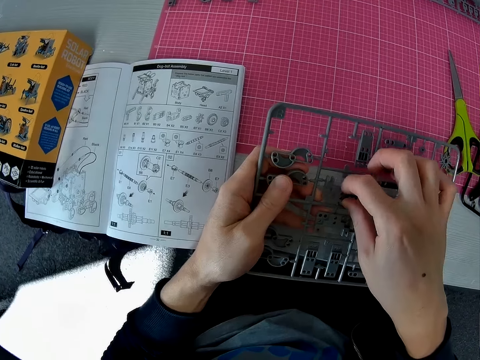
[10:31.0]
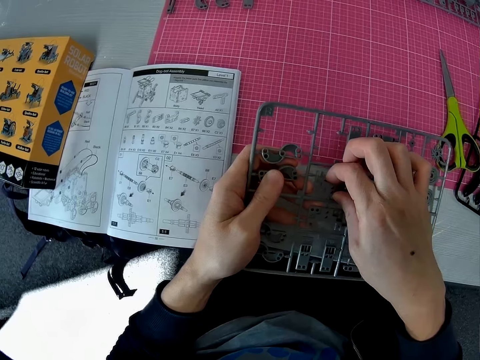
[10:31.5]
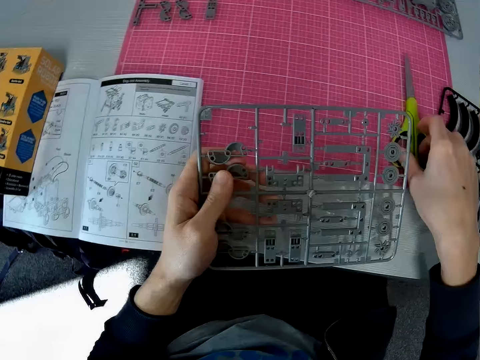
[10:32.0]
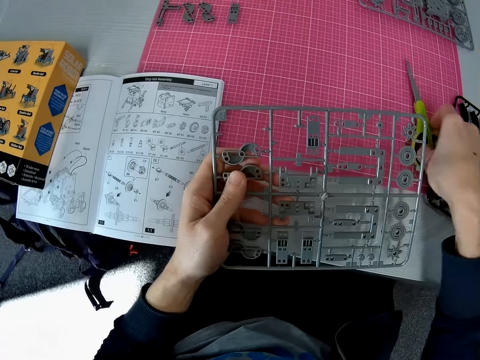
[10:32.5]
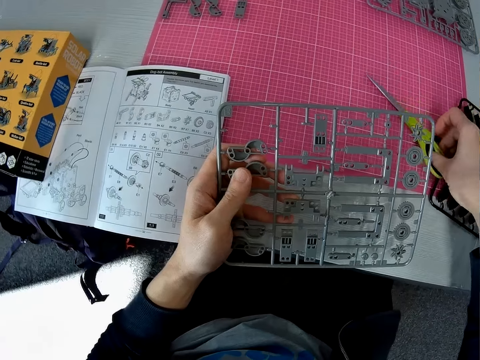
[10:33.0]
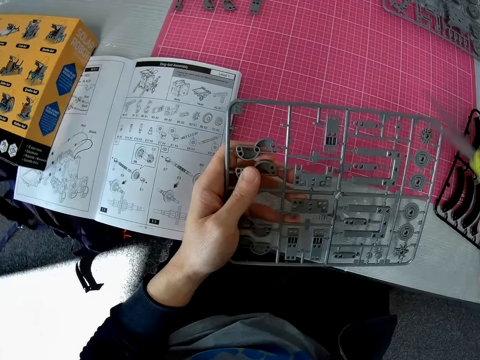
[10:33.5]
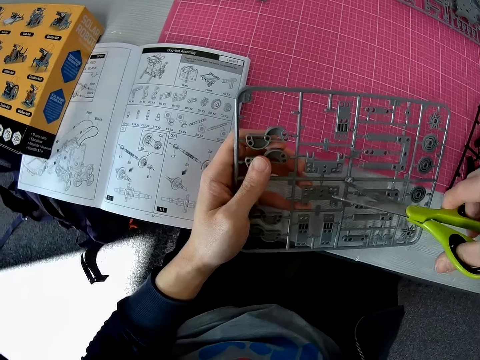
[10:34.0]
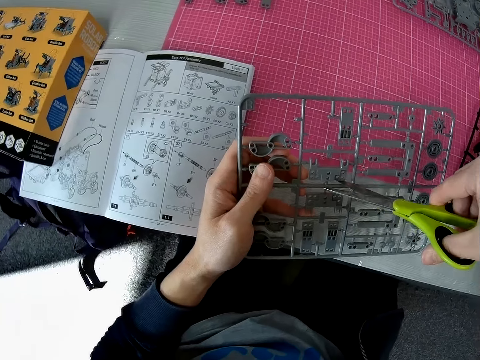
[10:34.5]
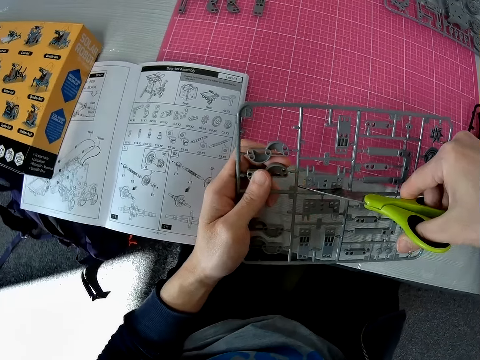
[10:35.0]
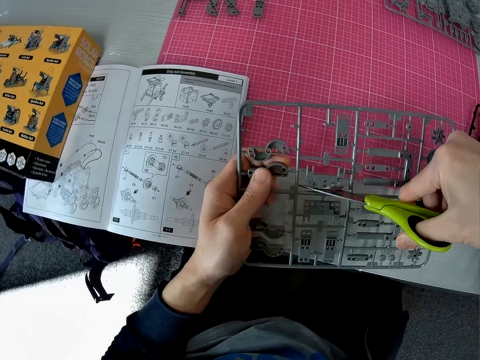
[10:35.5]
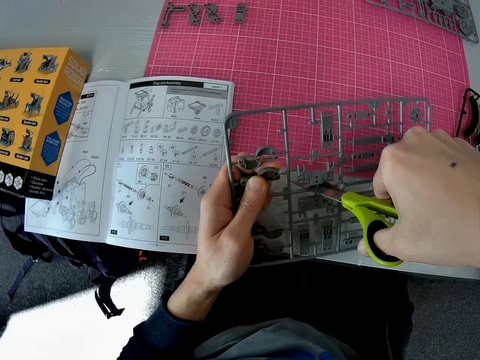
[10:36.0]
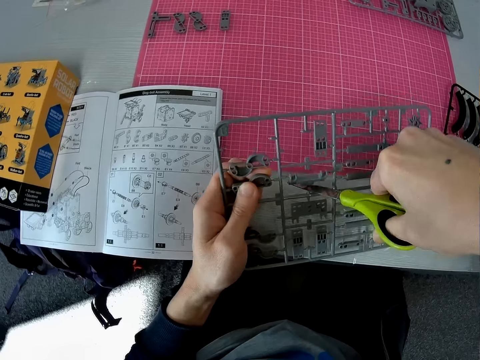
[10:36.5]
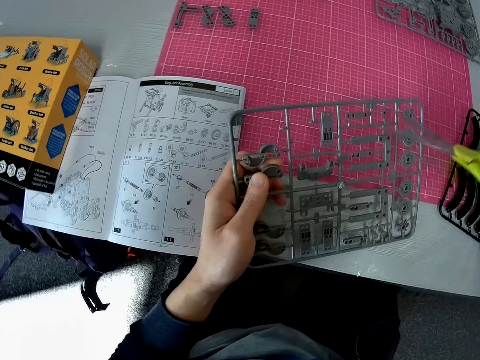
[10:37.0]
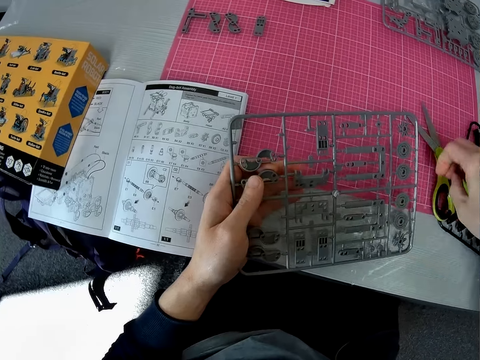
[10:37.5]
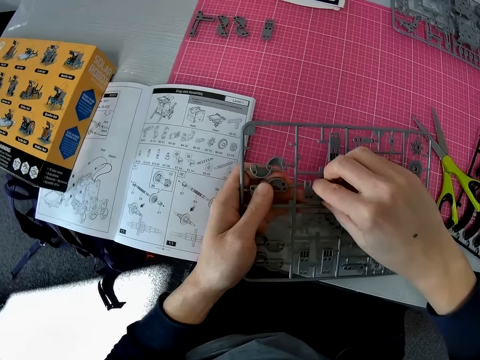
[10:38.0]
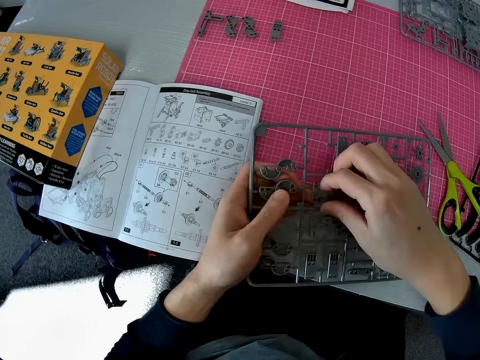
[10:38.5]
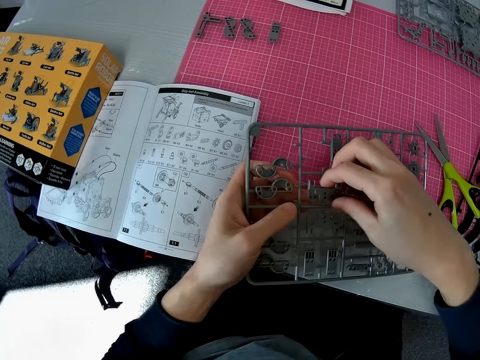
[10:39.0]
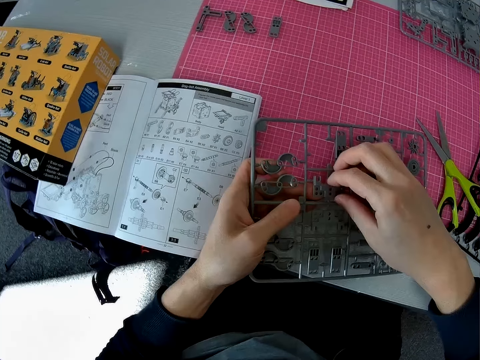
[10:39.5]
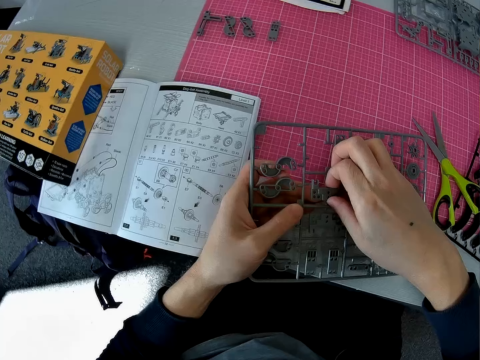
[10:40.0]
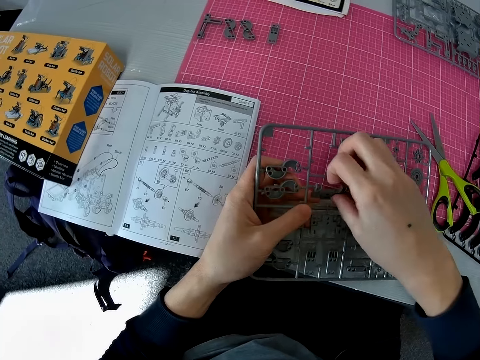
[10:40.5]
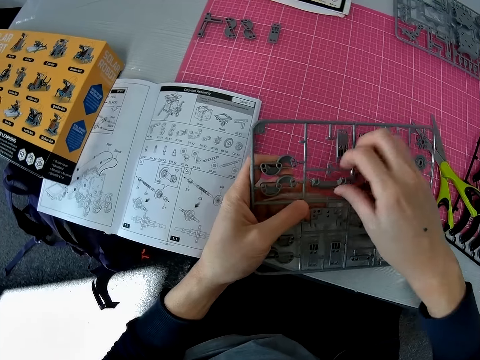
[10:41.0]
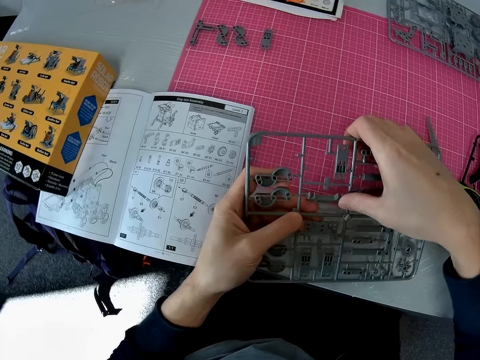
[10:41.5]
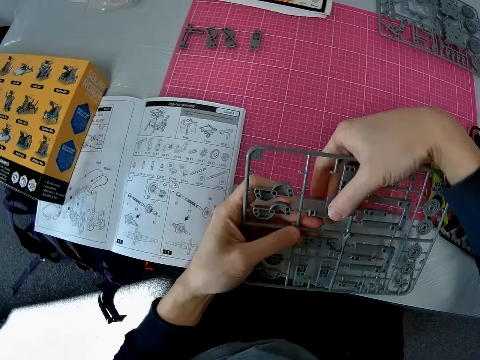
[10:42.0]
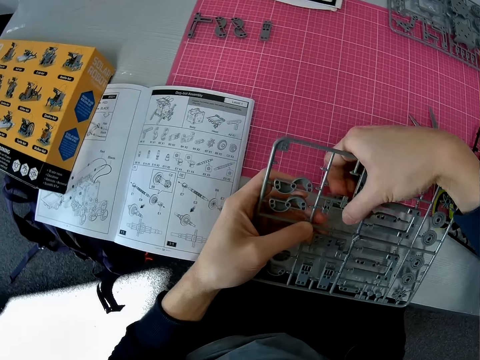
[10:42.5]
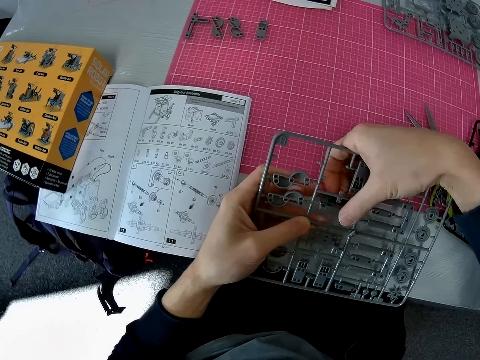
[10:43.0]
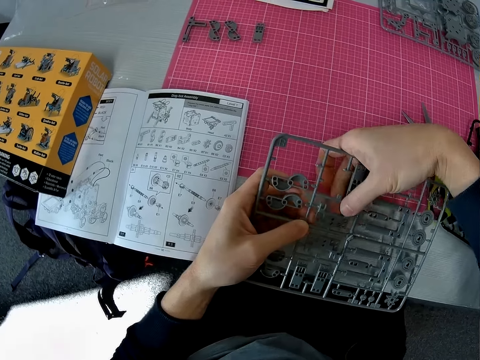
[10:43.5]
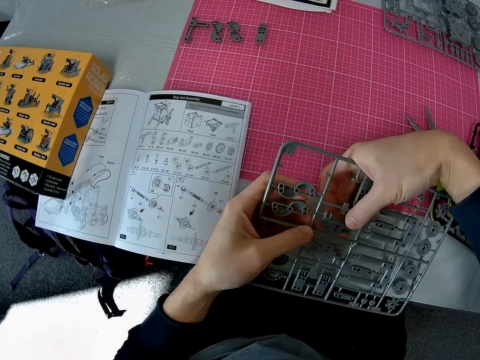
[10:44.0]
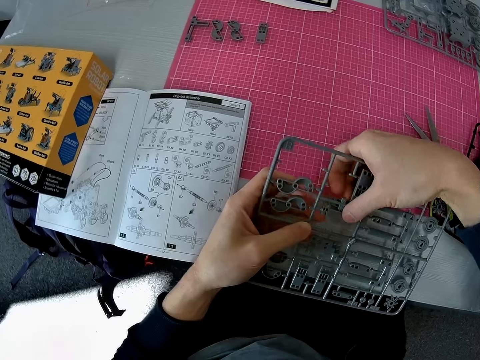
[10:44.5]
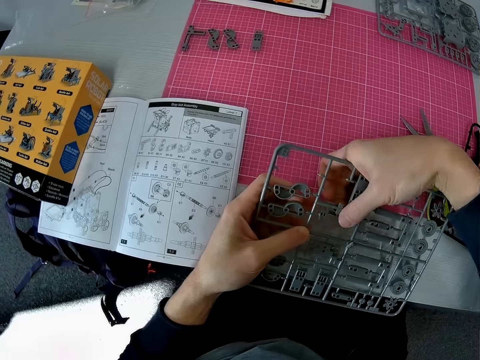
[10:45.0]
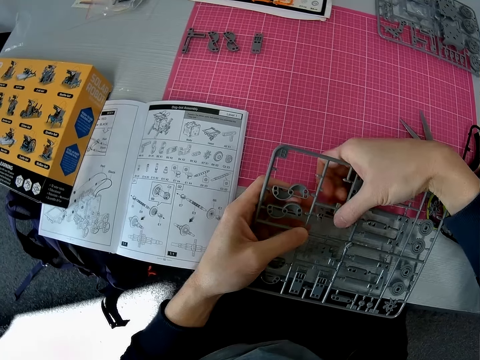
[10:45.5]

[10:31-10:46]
The camera wearer picks up the scissors from the cutting sheet with his right hand. He removes a model piece from the laser craft kit. He cuts the plastic grid with the scissors. He drops the scissors on the cutting sheet with his right hand. He removes a component from the plastic grid with both hands.

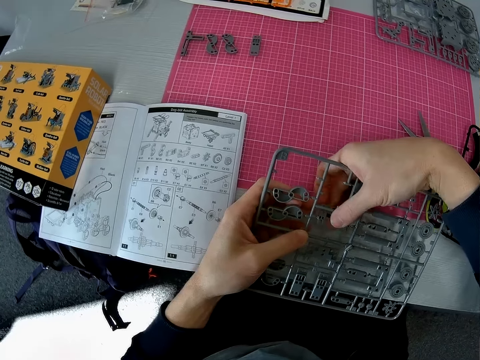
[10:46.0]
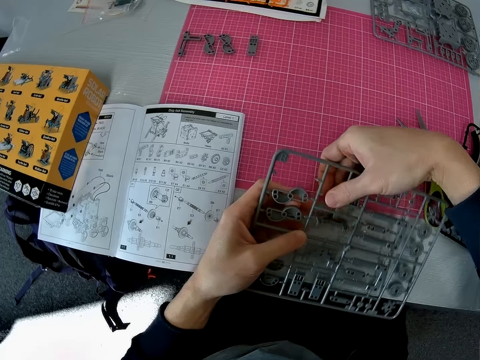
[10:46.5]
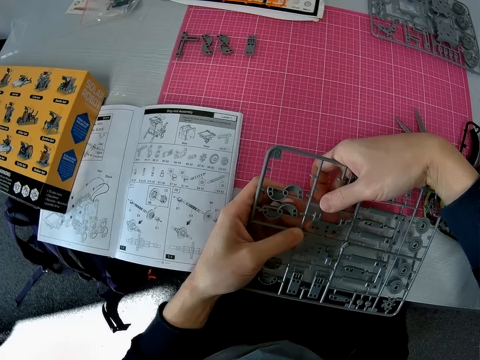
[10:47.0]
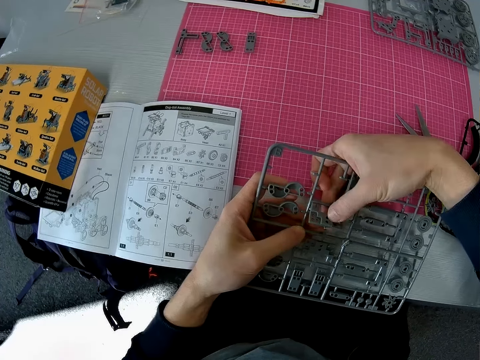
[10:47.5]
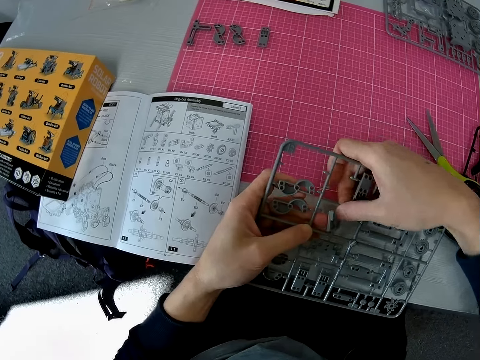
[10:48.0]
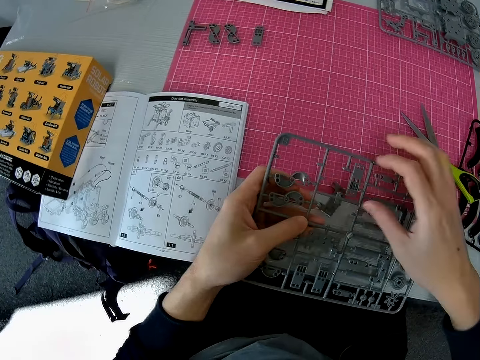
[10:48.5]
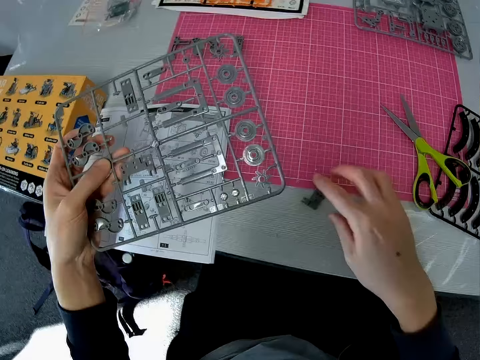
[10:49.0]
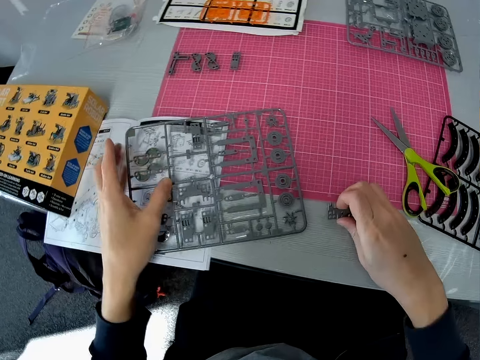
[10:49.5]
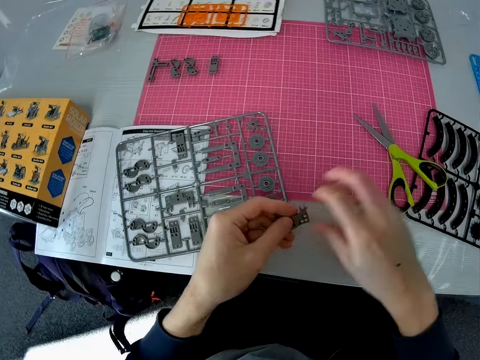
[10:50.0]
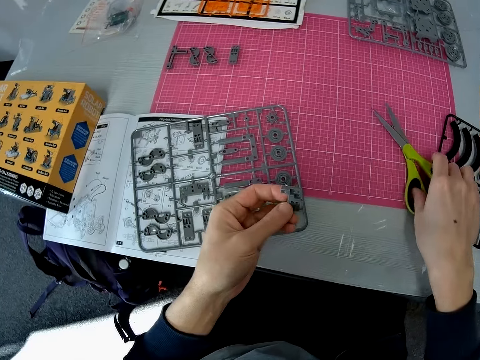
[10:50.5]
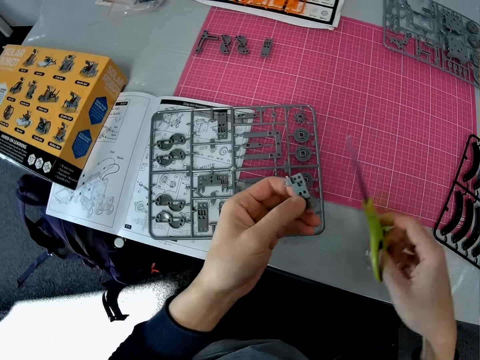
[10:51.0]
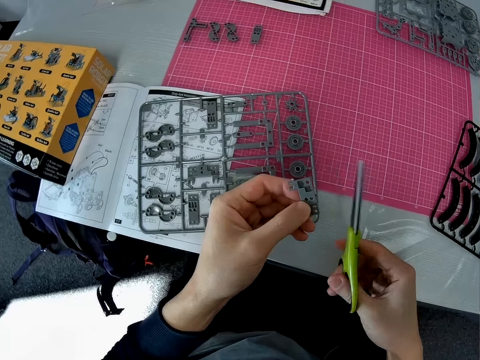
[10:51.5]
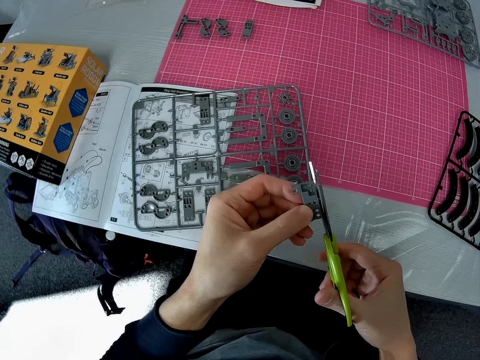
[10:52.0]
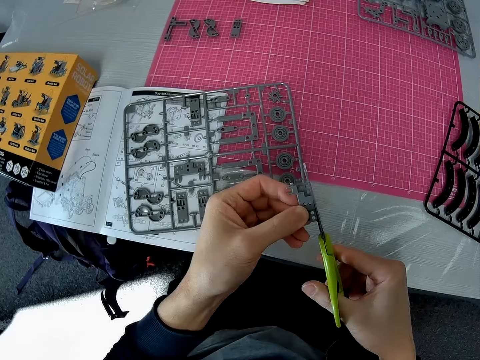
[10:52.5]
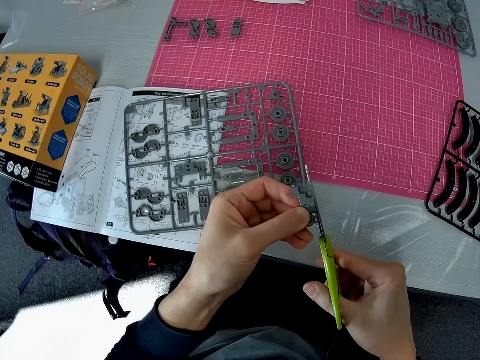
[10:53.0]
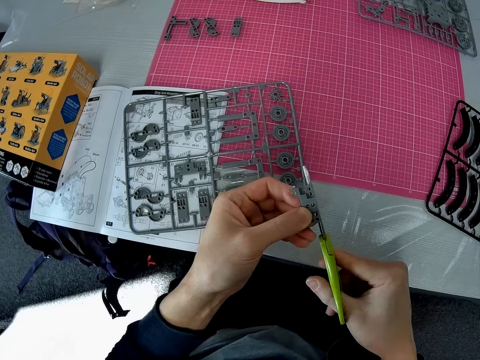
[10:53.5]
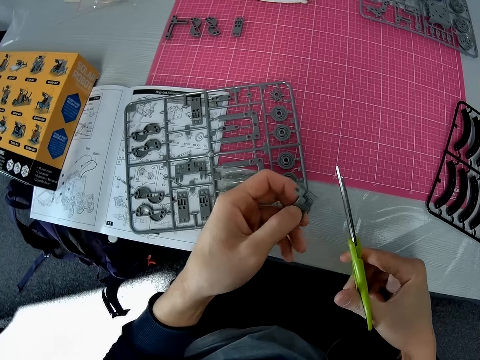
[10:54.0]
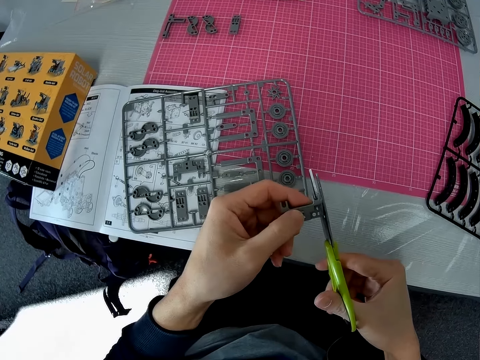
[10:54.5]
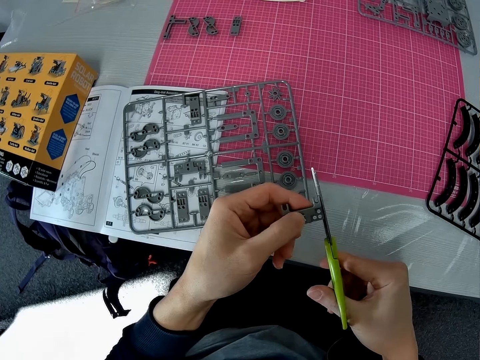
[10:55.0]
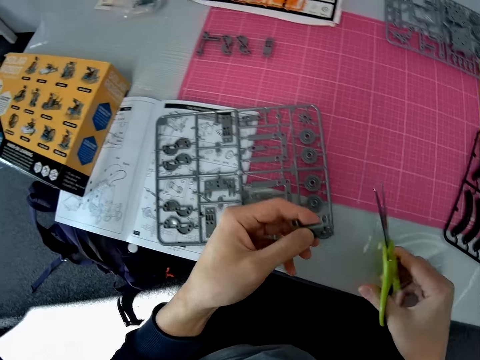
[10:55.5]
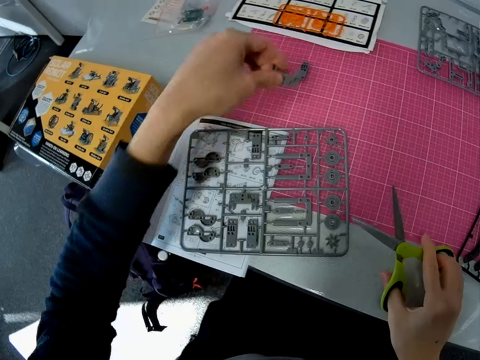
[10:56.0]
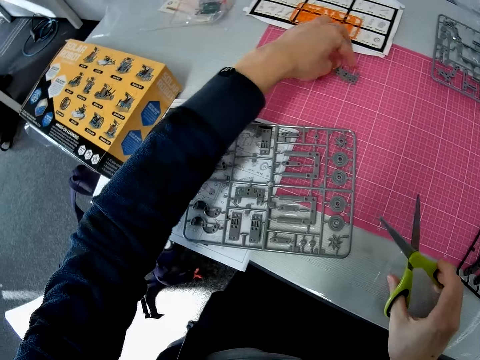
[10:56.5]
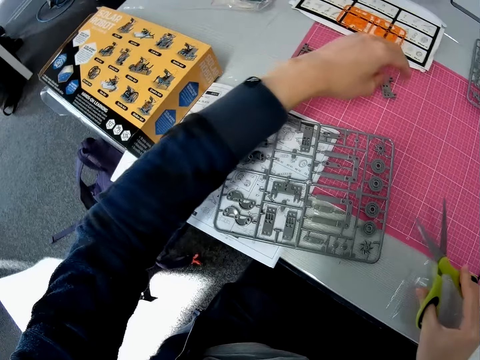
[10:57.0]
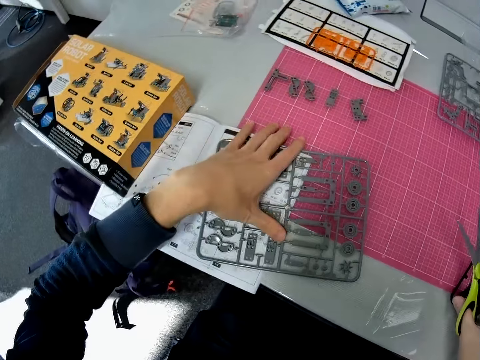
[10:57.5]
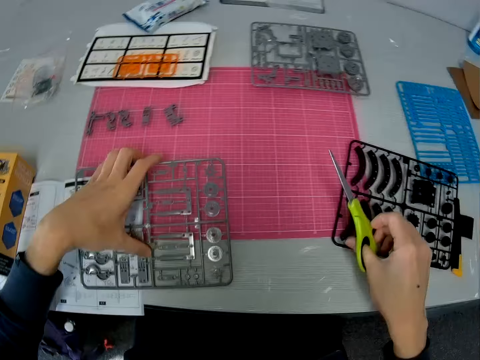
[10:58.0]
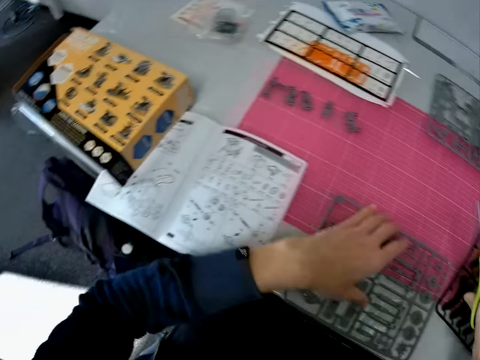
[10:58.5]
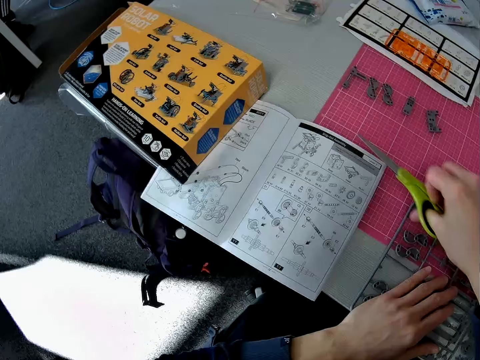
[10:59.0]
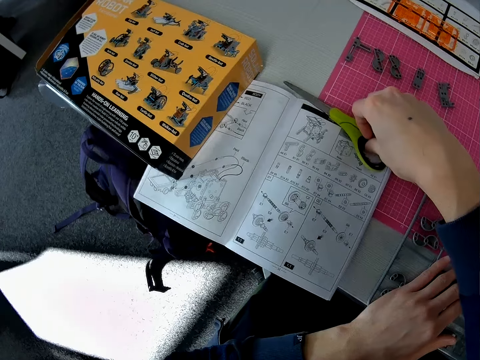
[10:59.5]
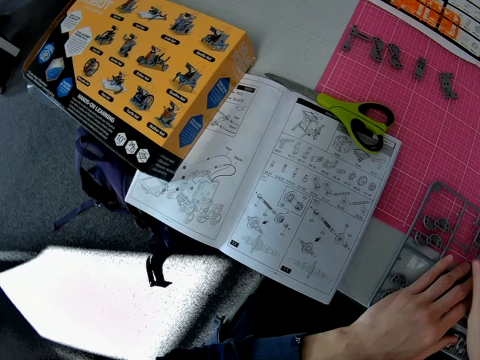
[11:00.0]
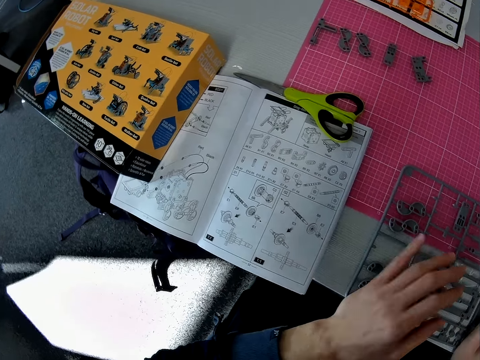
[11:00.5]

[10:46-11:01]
The camera wearer picks up the component or model piece from the table with his right hand. He drops the plastic grid on the table with his left hand. He transfers the component from his right hand to his left hand. He picks up the scissors from the cutting sheet with his right hand. He shapes the model piece. He cuts the component with the scissors. He drops the component on the cutting sheet with his left hand. He moves the plastic grid on the cutting sheet with his left hand. He drops the scissors on a book on the table.
